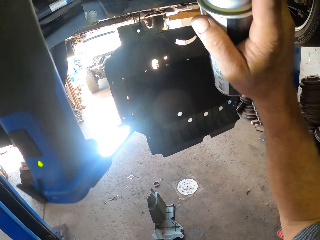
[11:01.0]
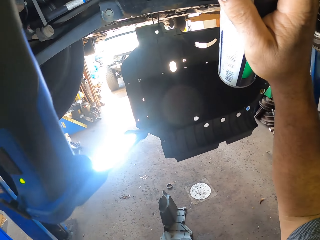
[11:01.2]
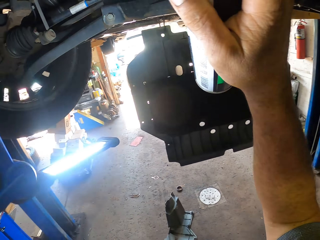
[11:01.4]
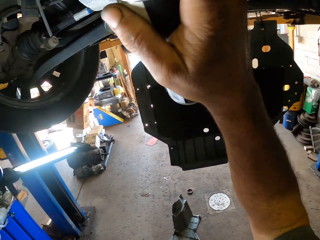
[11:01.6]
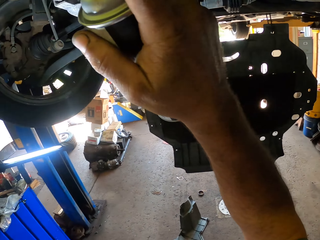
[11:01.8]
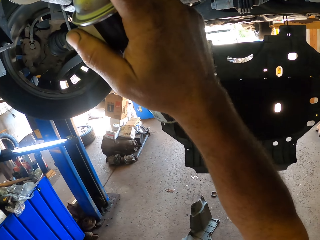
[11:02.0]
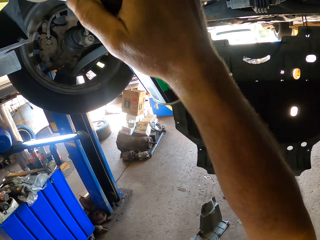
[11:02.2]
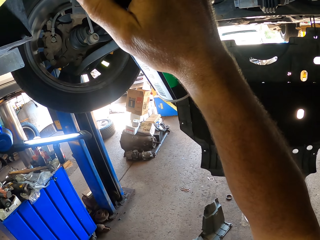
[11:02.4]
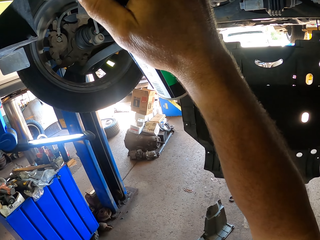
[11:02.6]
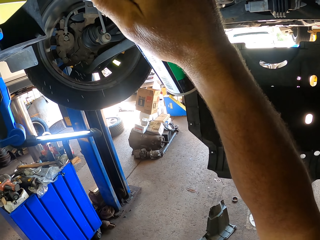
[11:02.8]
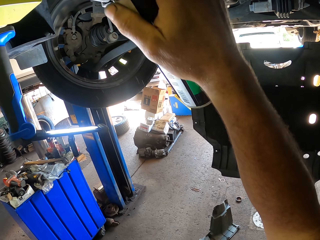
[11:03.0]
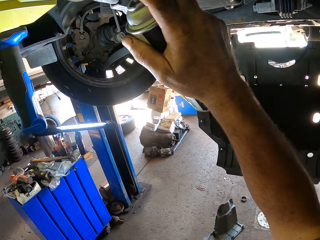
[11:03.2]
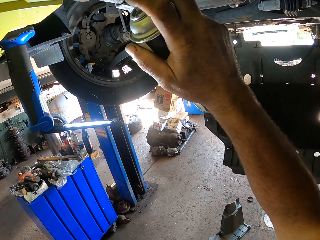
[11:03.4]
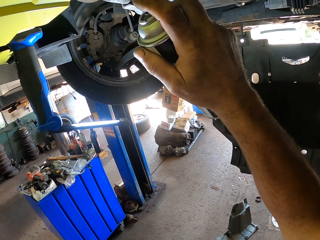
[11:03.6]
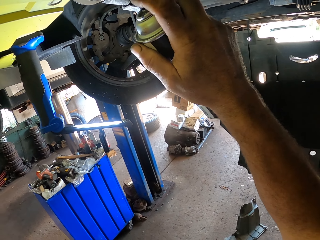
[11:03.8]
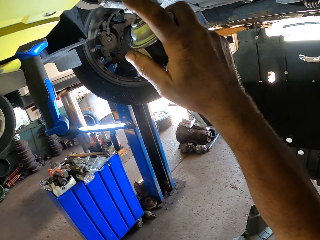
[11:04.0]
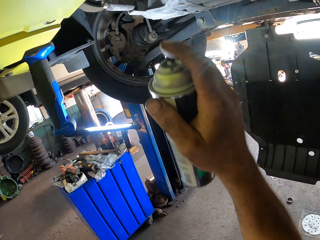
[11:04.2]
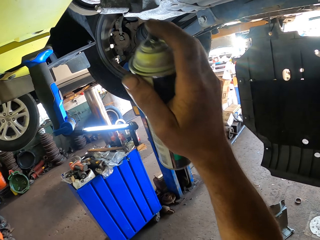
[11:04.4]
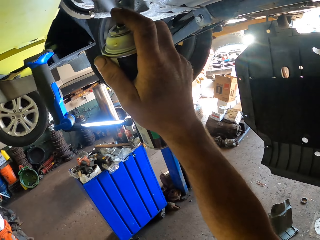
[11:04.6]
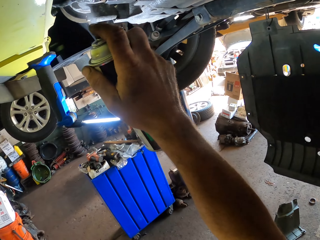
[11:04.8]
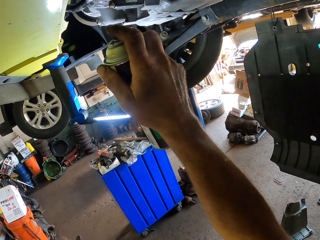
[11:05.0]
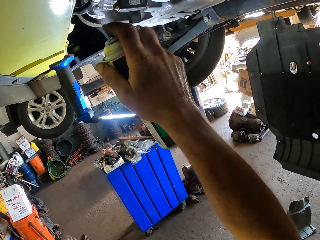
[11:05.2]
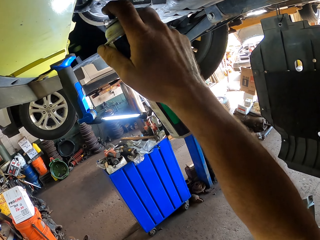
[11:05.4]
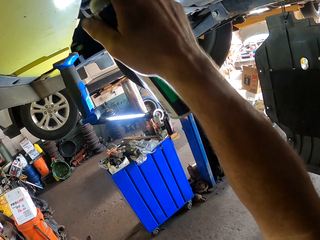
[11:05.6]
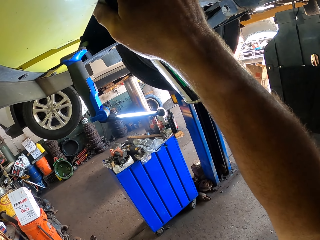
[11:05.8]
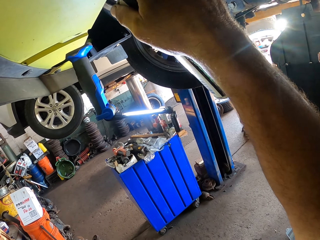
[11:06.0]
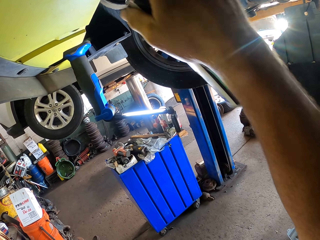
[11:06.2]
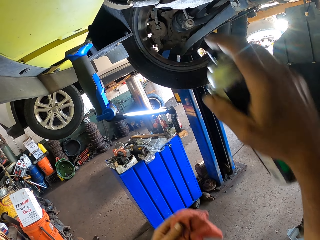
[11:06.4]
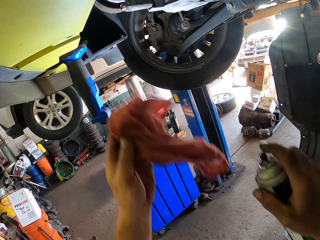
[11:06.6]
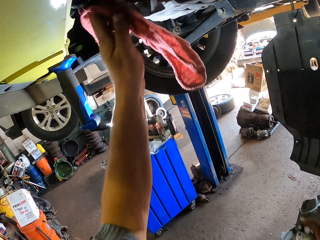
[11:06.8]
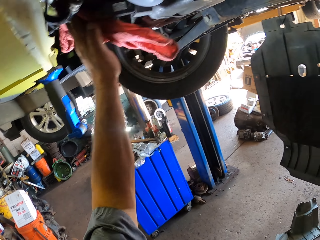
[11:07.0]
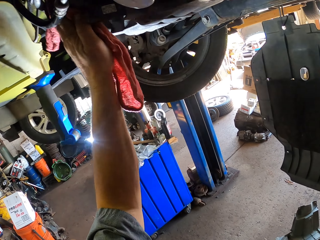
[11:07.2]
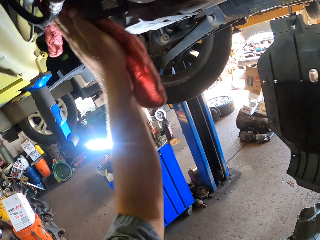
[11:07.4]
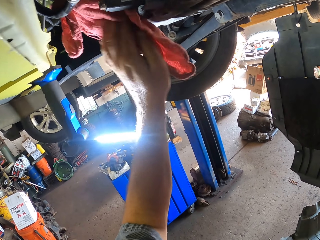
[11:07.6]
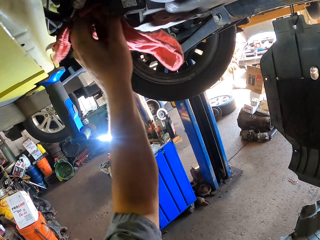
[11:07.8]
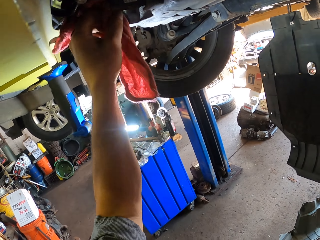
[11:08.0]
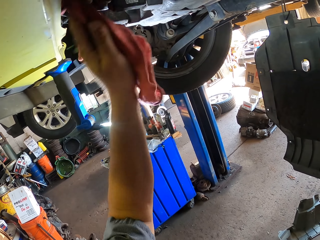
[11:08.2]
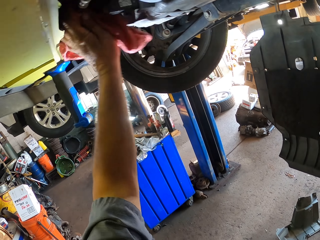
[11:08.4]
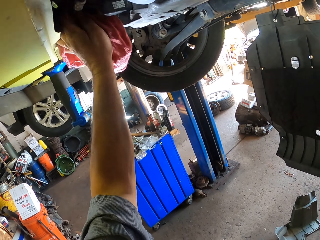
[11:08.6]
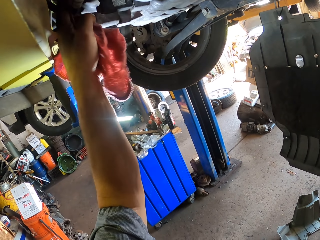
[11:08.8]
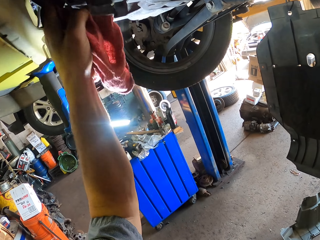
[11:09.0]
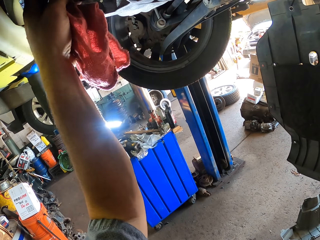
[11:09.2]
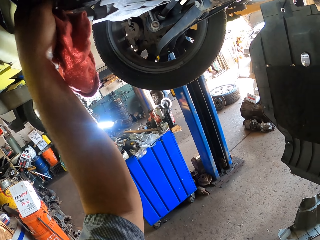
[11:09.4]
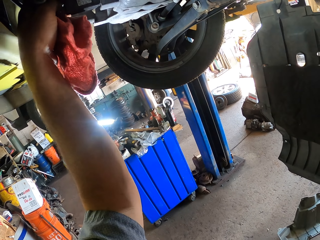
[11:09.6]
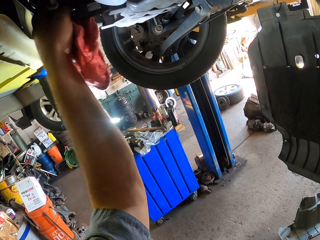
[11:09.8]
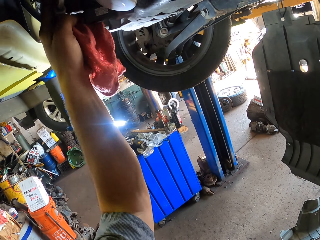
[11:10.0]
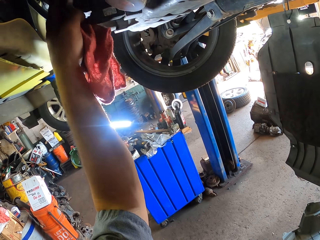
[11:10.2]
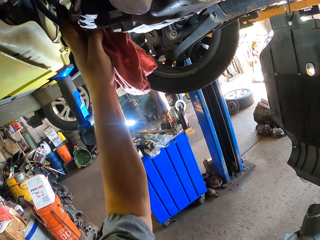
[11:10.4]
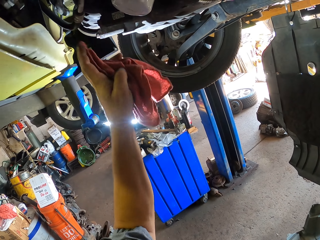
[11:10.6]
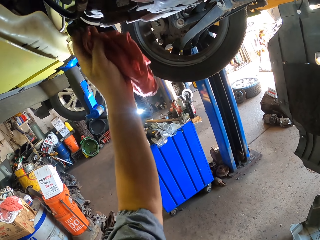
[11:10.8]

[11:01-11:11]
The camera wearer sprays the car metals. They wipe the metals using a cloth.

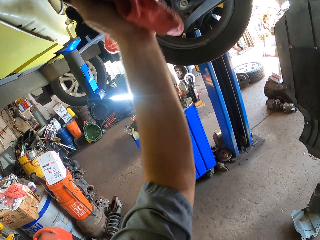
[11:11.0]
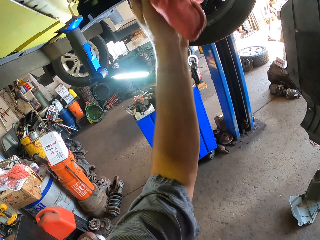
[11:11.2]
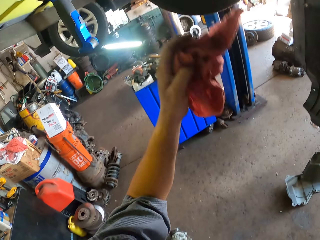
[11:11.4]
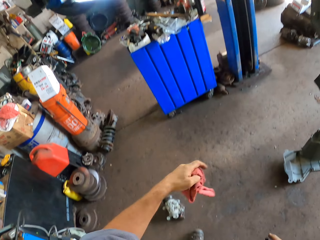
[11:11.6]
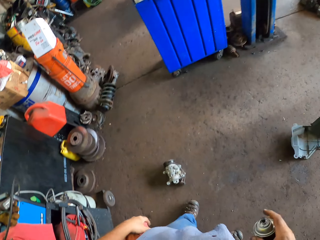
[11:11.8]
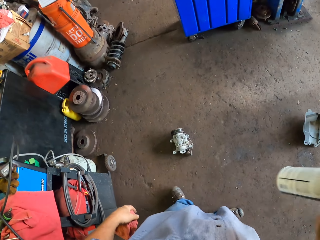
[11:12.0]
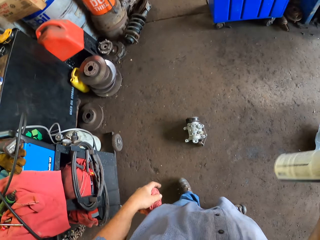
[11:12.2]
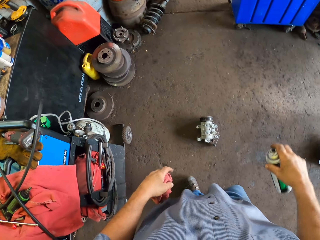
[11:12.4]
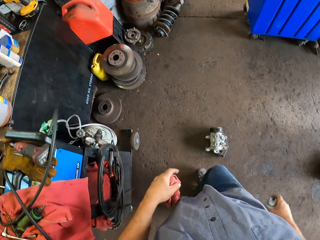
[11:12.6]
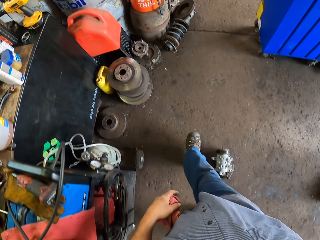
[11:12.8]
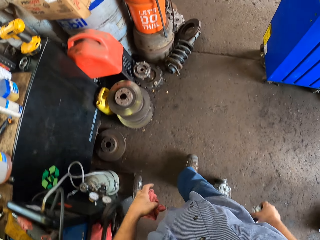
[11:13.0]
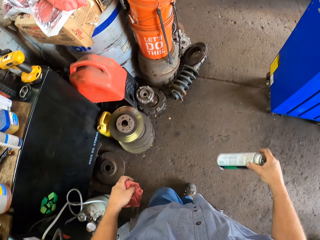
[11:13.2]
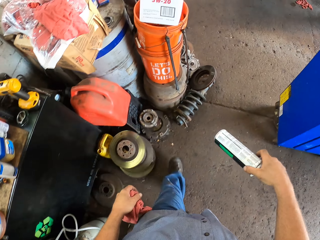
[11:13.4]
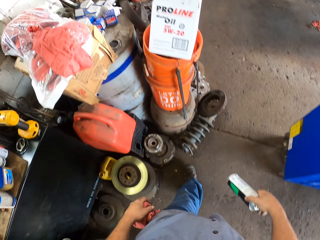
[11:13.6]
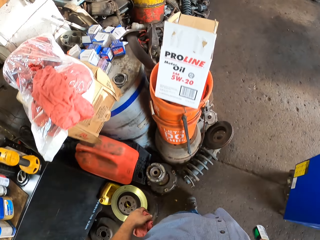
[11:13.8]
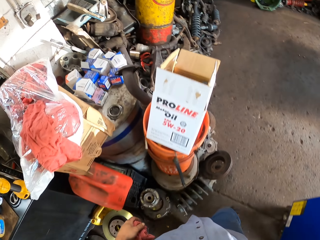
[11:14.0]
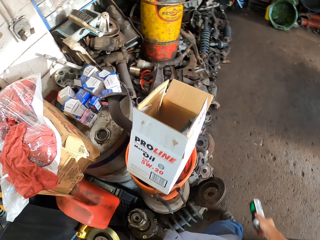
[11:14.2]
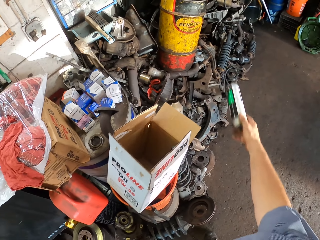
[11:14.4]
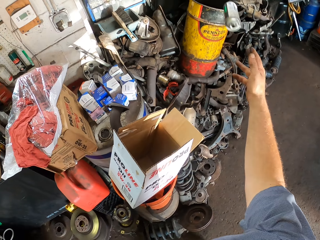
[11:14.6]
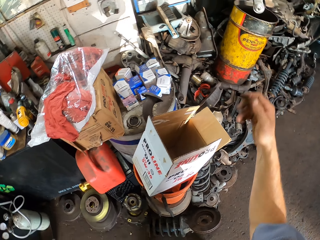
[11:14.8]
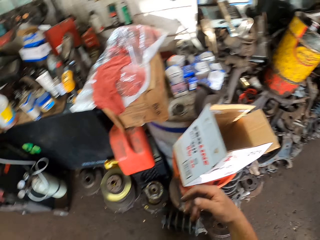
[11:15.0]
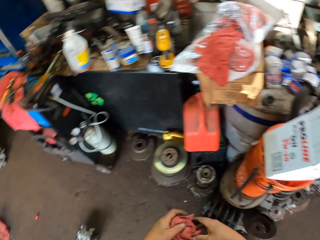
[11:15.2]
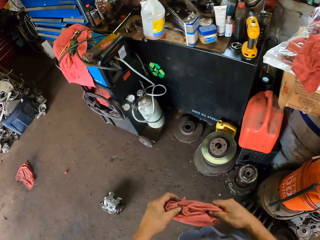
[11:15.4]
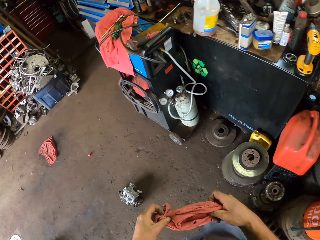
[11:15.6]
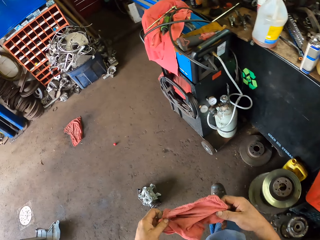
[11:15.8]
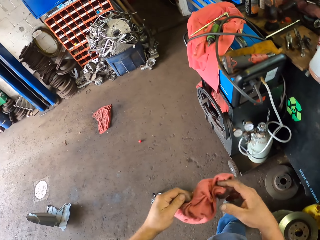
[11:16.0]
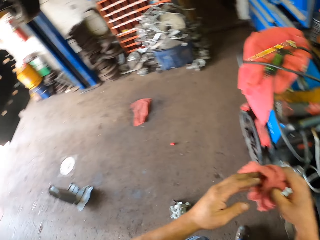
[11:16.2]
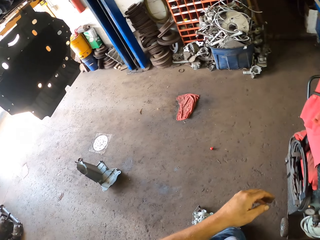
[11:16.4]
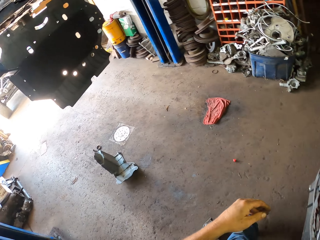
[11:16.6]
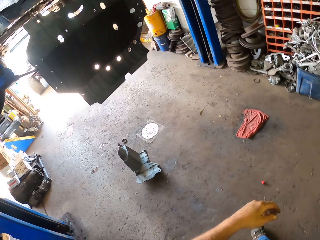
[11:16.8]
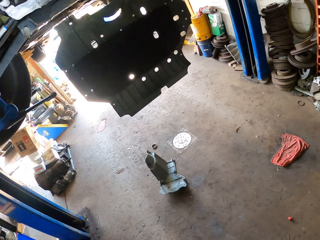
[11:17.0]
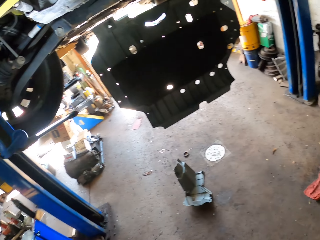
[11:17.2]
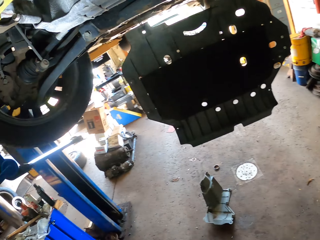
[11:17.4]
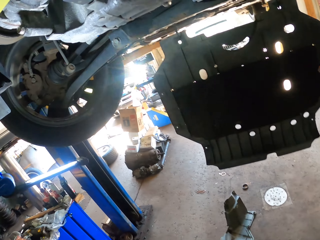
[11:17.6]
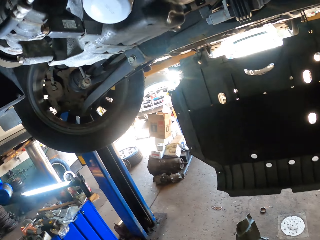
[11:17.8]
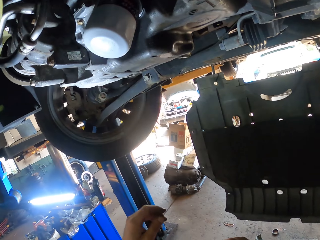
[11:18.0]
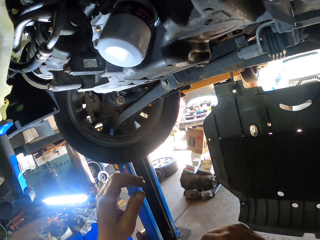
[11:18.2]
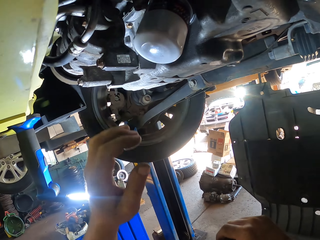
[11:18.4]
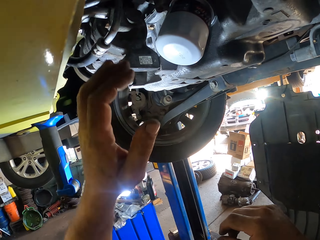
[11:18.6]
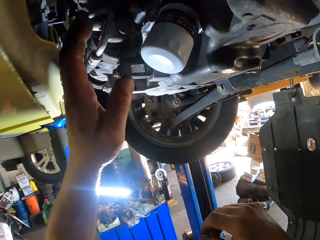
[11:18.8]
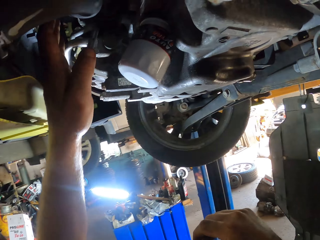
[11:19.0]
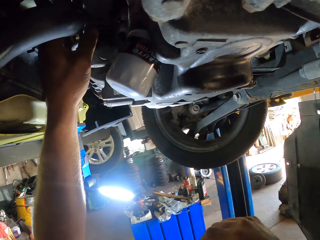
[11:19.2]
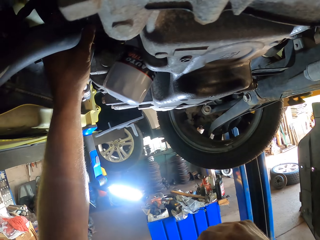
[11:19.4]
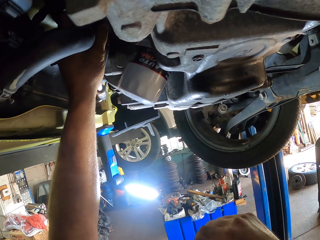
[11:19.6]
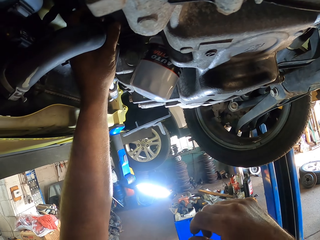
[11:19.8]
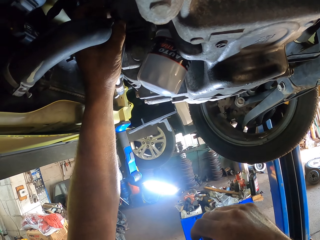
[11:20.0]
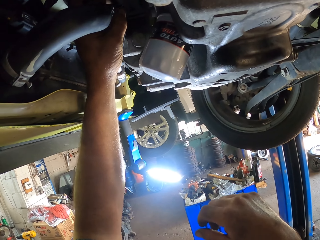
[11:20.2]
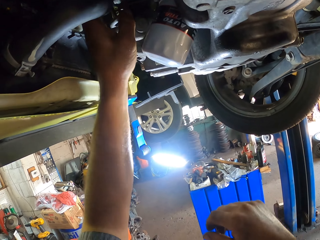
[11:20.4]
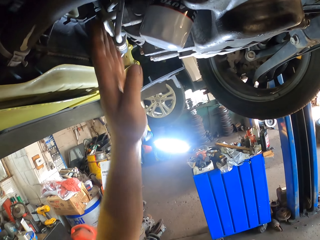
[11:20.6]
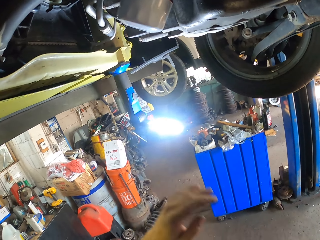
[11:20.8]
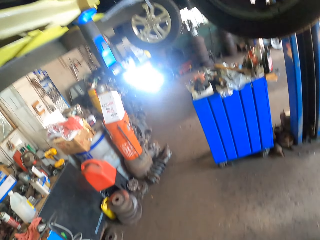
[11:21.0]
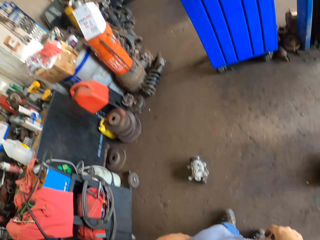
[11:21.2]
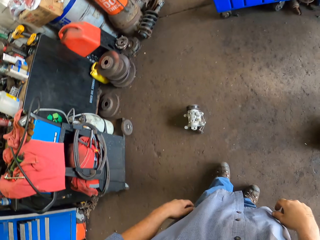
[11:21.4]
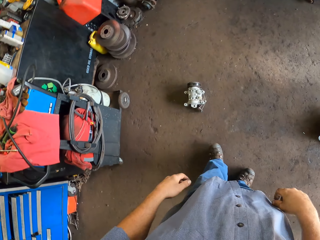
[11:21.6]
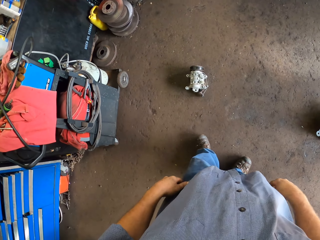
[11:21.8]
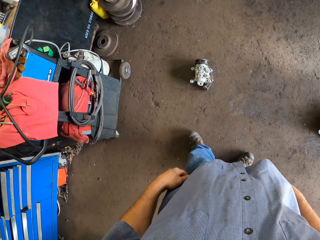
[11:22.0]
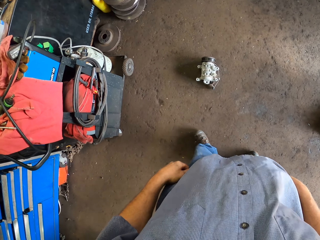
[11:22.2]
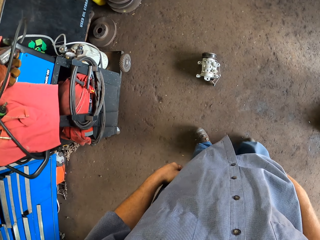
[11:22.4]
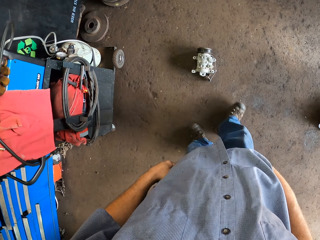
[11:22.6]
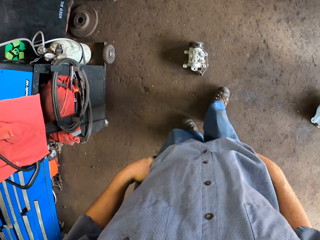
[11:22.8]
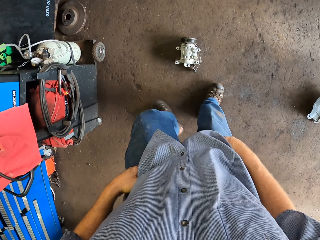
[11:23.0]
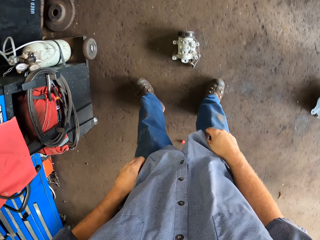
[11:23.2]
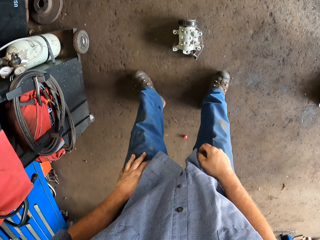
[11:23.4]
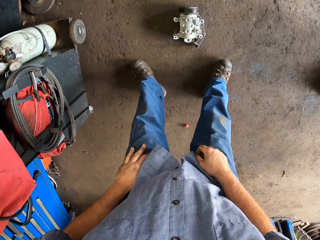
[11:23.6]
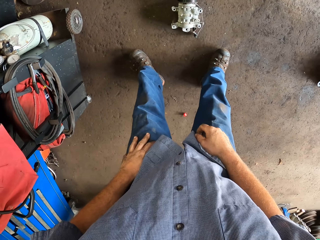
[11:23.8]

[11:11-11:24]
The camera wearer swings the spray. He walks in the garage. He drops the spray bottle in the tank. He puts the cloth away. He moves towards the car. He touches a wire. He holds the car metal. He puts his hands down.
